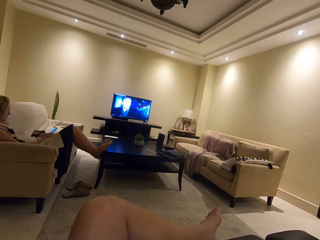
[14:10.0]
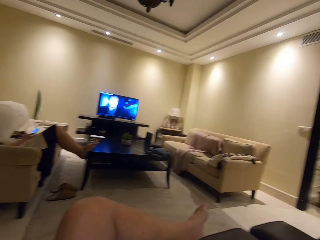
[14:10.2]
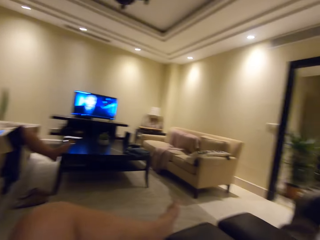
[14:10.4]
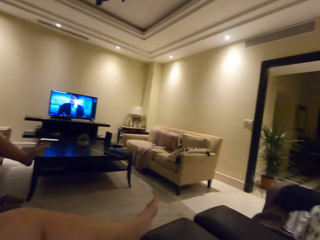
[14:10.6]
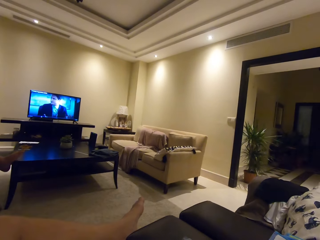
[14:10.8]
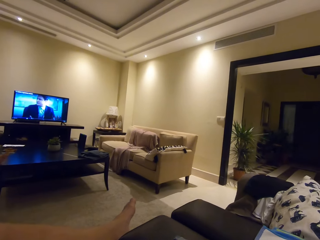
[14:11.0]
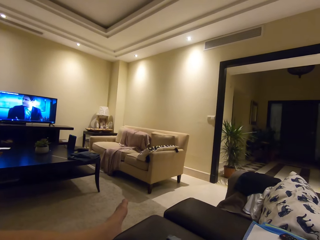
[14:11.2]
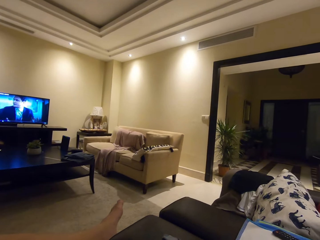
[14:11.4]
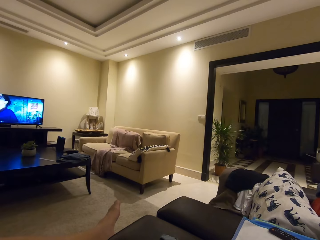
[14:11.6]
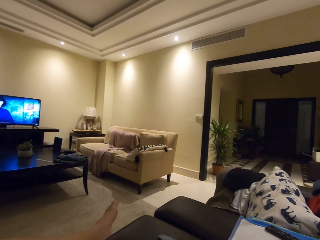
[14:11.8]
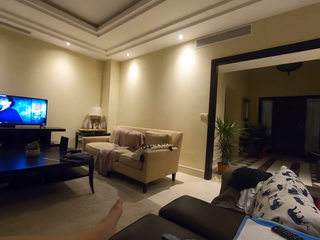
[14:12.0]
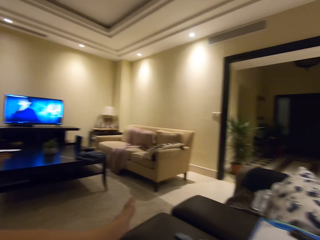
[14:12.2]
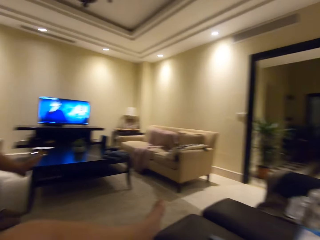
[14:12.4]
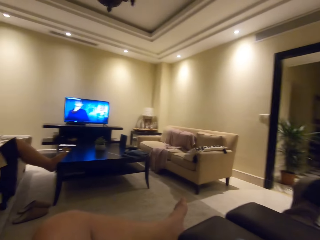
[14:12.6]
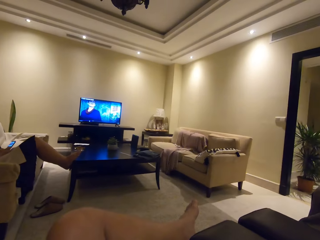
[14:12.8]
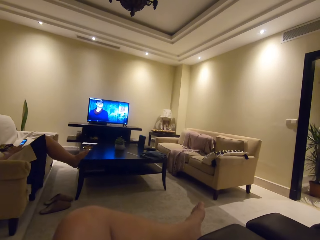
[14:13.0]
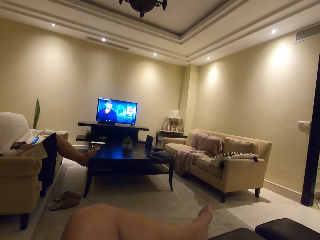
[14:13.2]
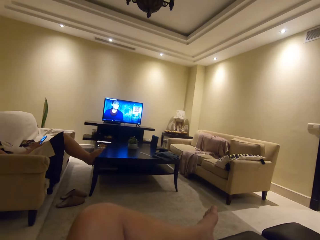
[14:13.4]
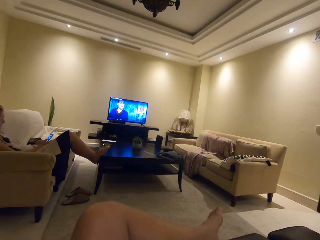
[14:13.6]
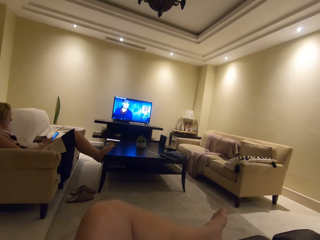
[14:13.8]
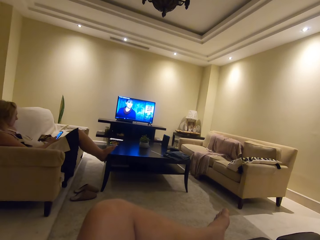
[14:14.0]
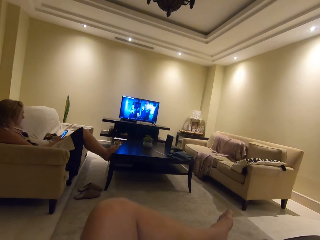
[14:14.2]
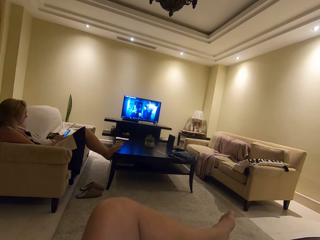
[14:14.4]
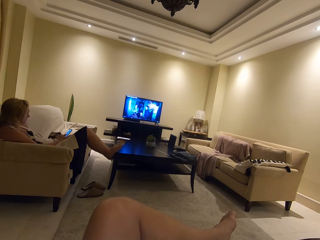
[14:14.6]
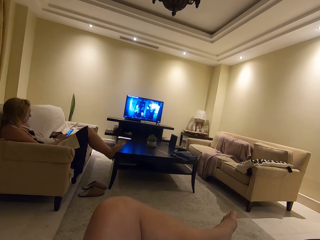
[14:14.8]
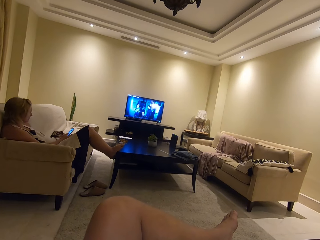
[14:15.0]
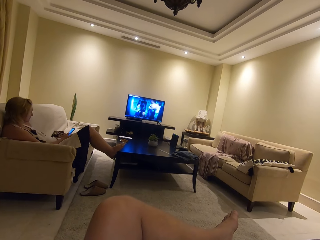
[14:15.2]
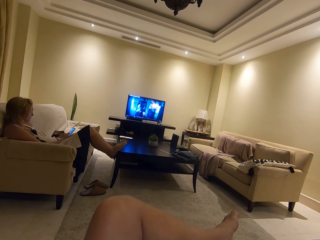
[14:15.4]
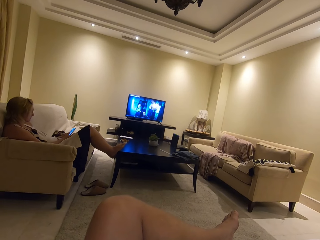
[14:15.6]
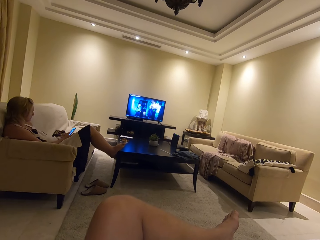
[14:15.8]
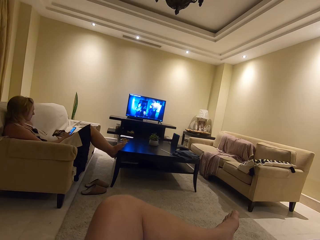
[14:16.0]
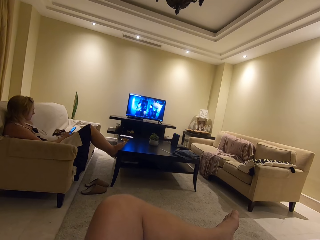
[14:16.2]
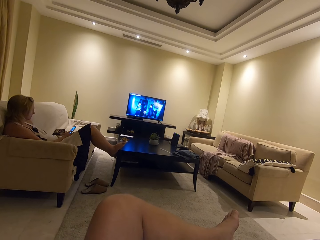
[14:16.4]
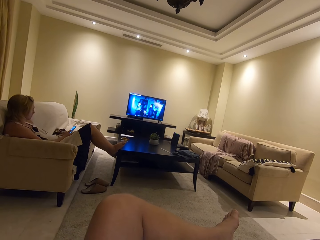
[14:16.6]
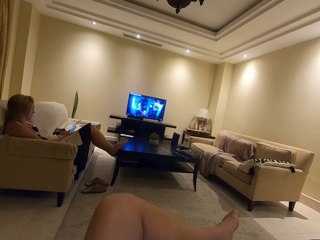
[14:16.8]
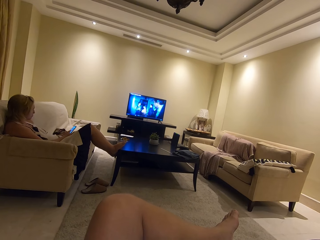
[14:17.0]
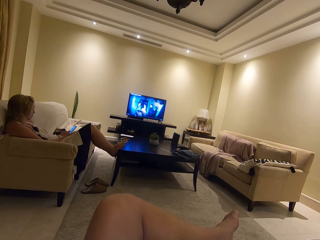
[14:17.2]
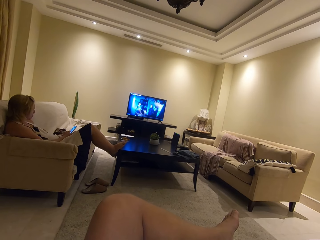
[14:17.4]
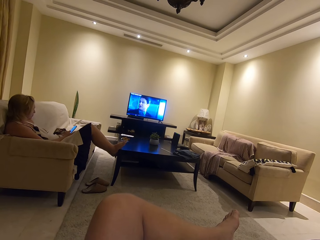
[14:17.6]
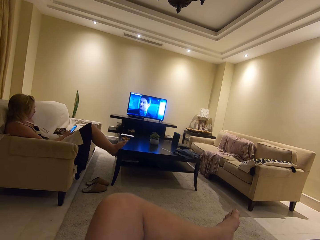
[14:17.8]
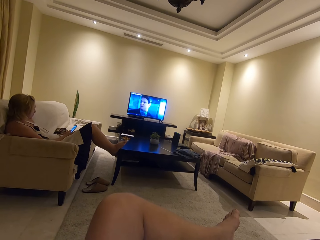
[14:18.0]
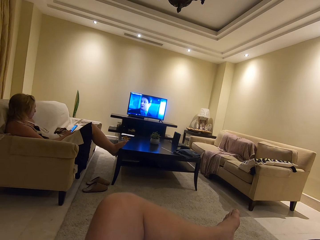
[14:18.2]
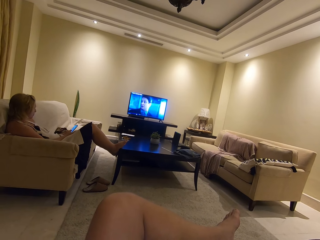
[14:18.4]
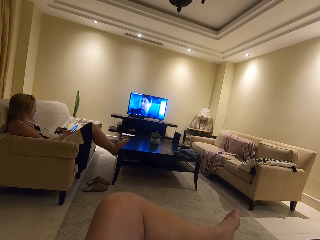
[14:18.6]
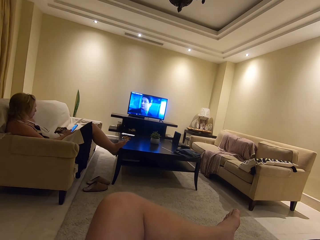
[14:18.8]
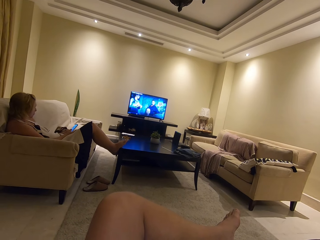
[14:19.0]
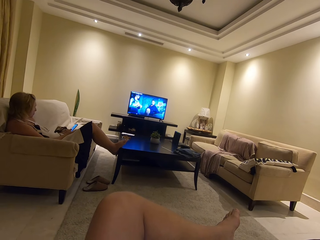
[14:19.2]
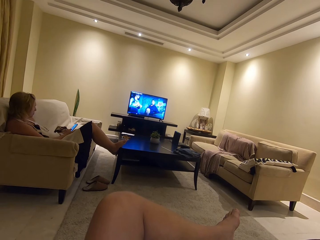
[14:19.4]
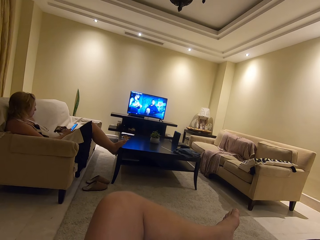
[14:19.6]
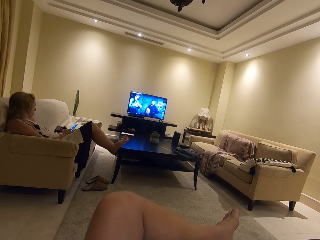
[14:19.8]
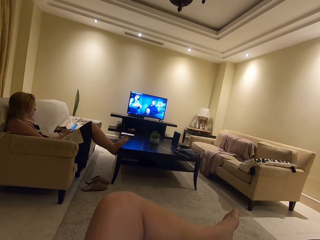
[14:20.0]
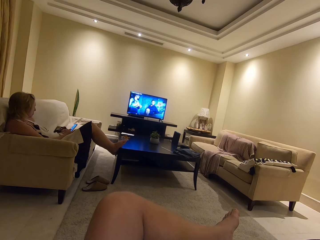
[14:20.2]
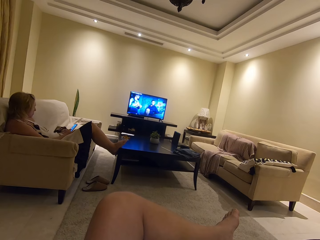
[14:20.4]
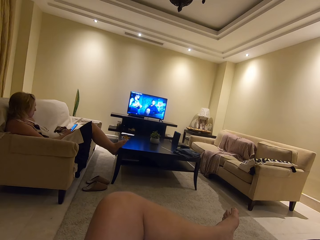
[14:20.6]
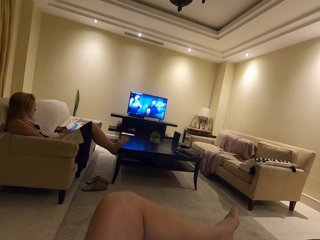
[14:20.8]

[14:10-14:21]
The camera wearer looks around the house. A woman uses his phone. The camera wearer watches the television. The woman scrolls the phone.

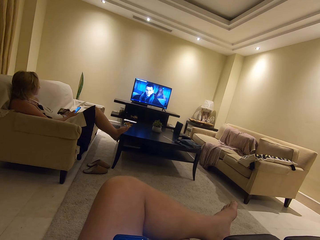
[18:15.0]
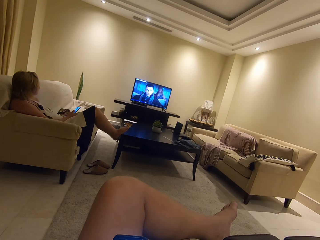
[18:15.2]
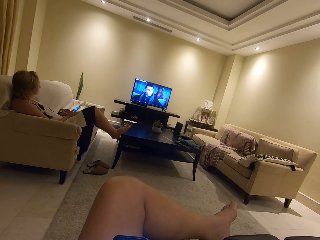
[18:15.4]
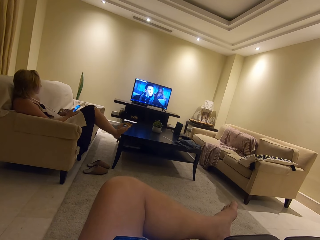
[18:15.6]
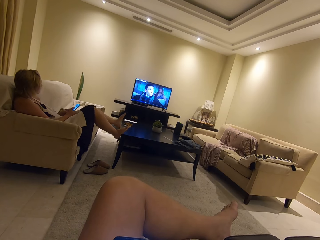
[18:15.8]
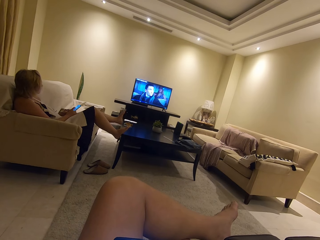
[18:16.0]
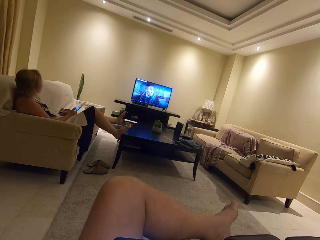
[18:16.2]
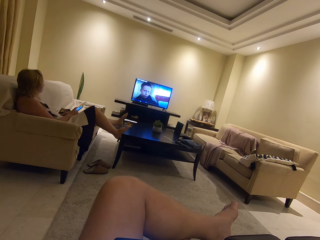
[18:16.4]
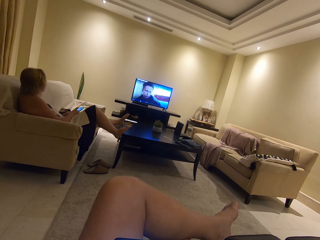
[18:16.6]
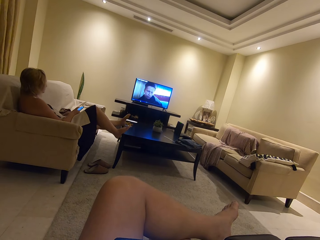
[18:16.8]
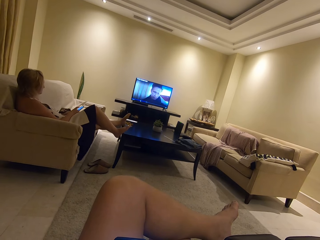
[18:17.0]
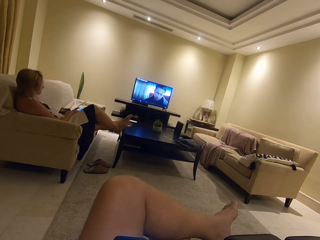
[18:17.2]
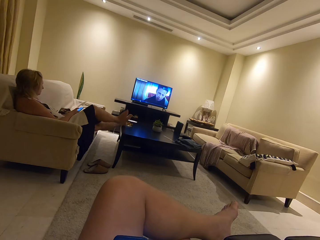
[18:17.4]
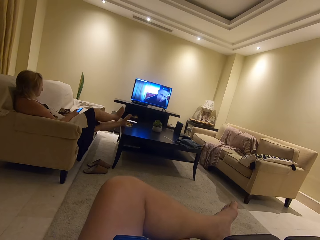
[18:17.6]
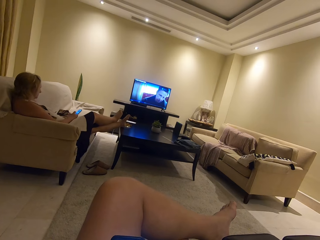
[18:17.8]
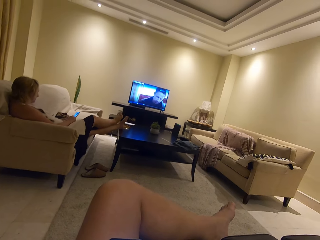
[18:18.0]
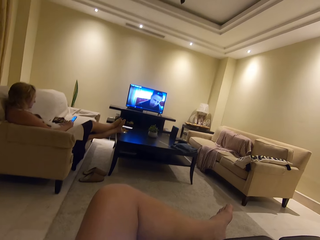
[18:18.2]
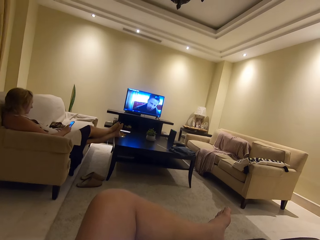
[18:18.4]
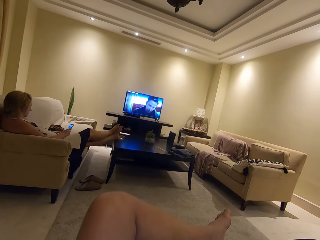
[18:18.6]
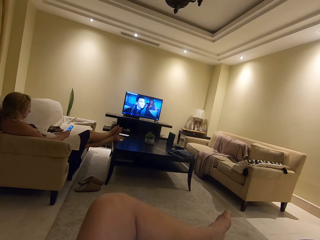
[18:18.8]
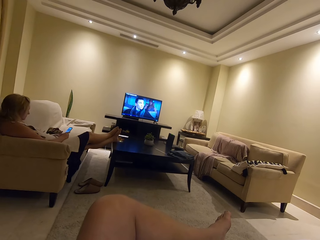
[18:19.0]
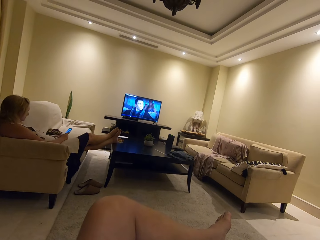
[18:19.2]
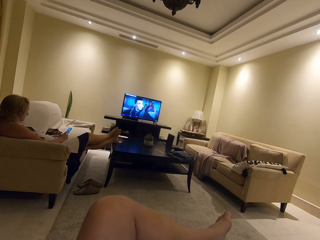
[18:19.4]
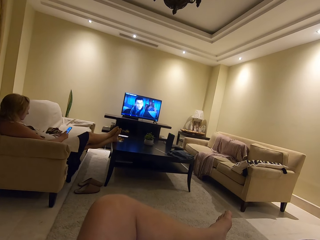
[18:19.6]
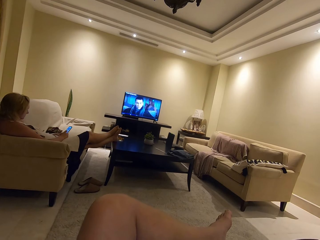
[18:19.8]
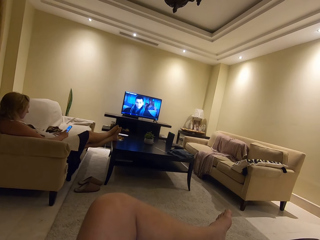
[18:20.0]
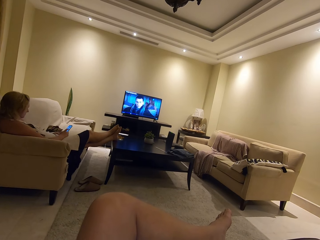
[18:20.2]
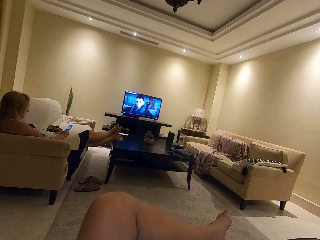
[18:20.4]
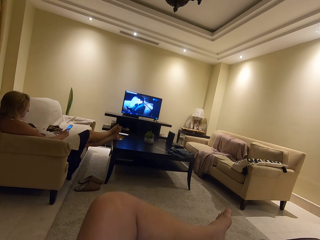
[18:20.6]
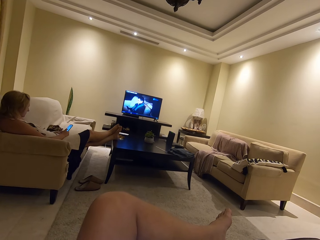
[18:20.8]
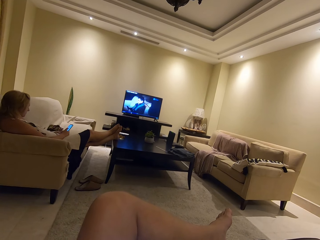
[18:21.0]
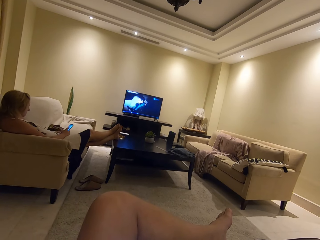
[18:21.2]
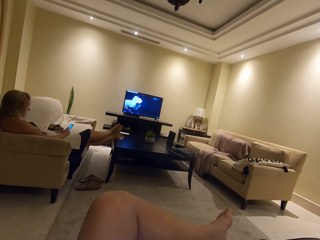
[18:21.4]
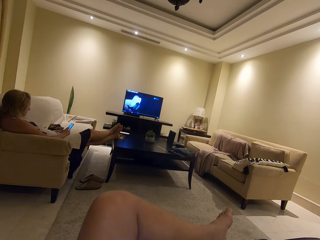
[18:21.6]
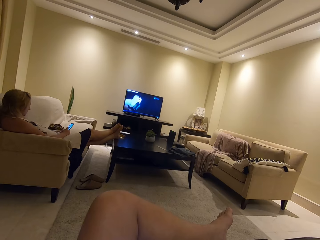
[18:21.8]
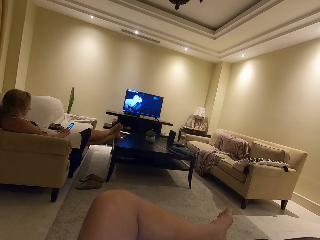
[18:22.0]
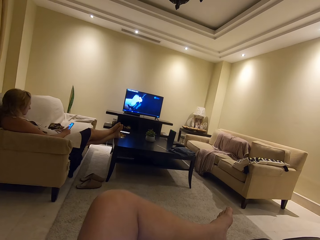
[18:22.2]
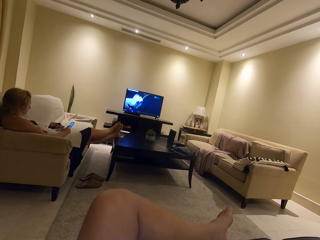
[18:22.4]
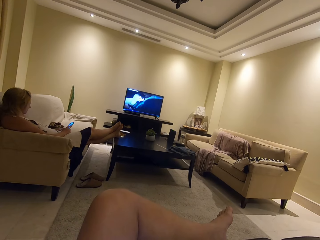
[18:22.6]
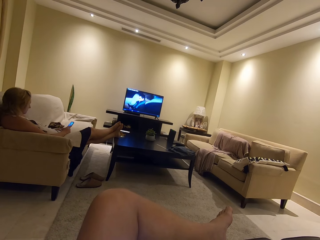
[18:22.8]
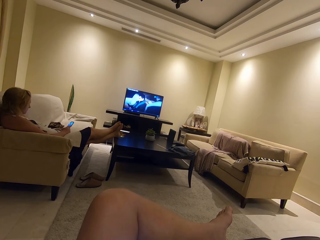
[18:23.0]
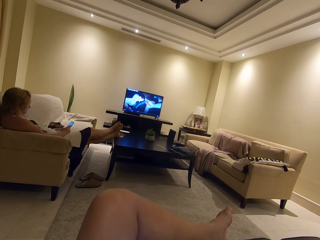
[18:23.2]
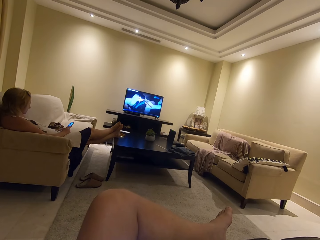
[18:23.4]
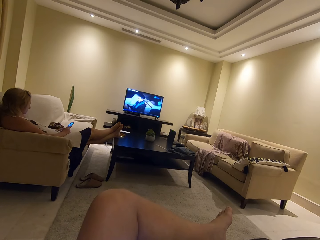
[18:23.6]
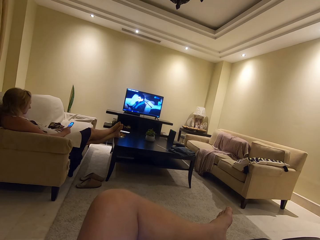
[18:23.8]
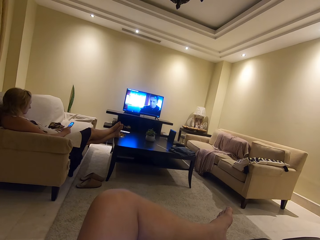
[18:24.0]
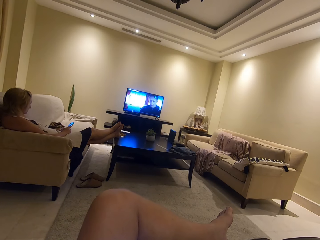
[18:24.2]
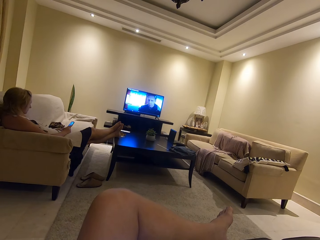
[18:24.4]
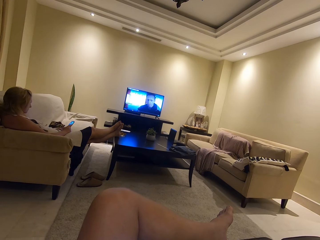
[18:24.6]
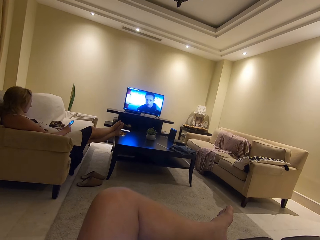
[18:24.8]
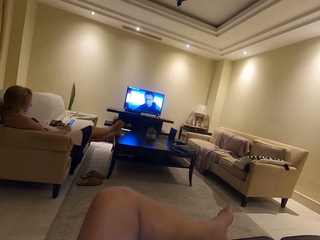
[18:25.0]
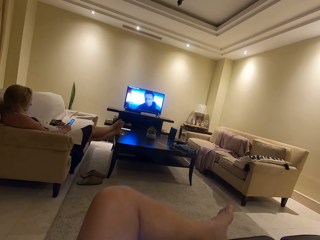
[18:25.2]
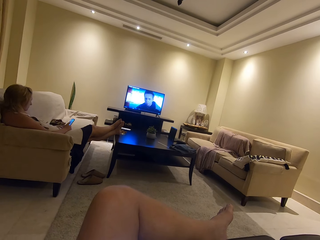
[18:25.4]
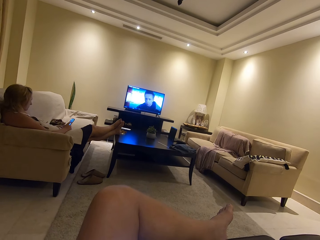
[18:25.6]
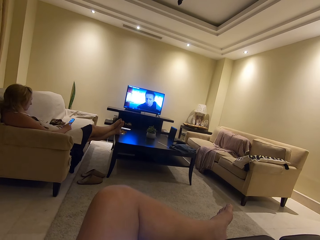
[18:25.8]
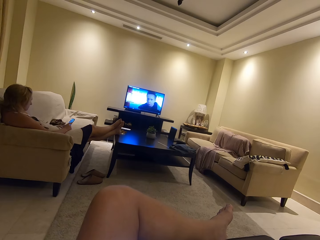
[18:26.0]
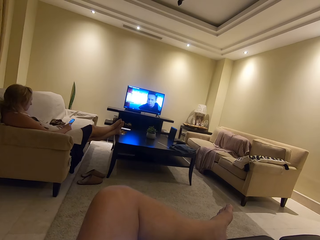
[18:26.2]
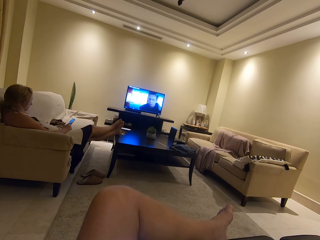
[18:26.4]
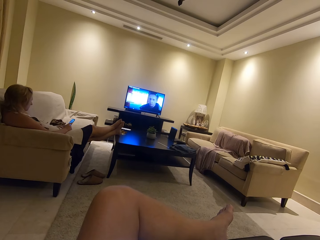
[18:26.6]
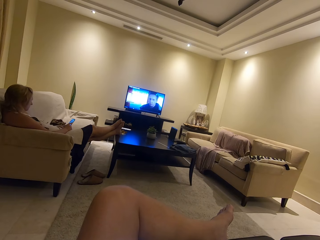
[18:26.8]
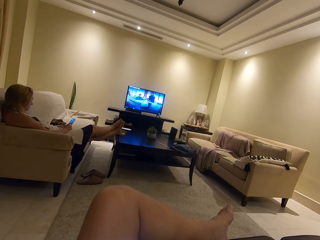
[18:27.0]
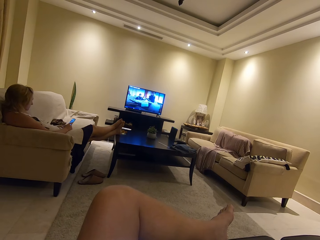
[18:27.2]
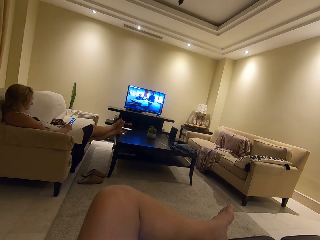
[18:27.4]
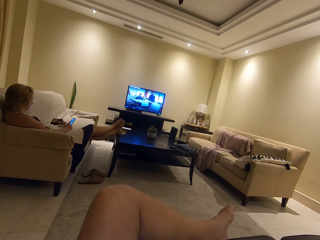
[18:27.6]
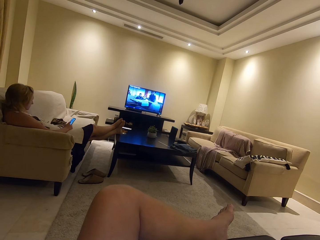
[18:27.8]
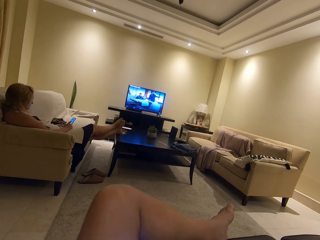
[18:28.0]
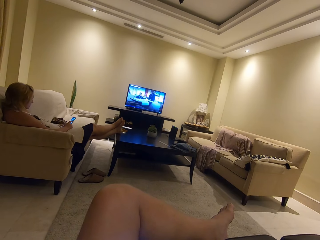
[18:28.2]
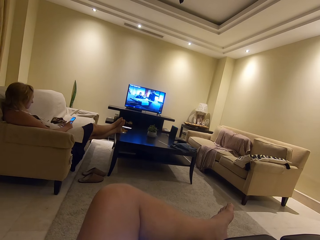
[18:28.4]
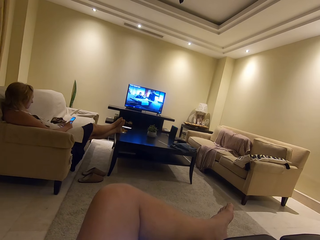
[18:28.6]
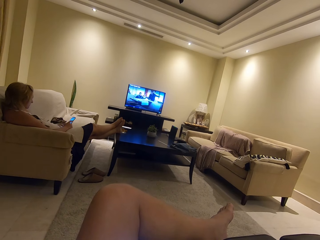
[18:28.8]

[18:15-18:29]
The camera wearer converses with a woman. The woman crosses her legs. The woman uses her phone and scrolls the phone. The camera wearer watches the television.
